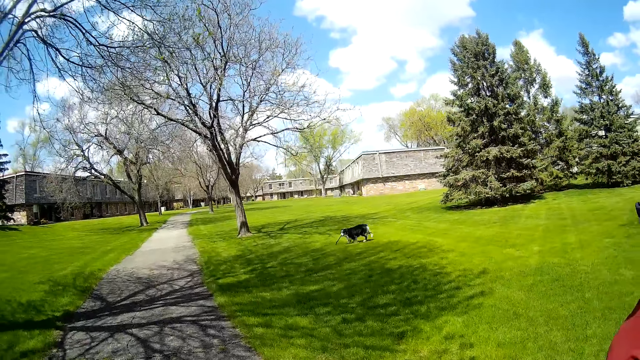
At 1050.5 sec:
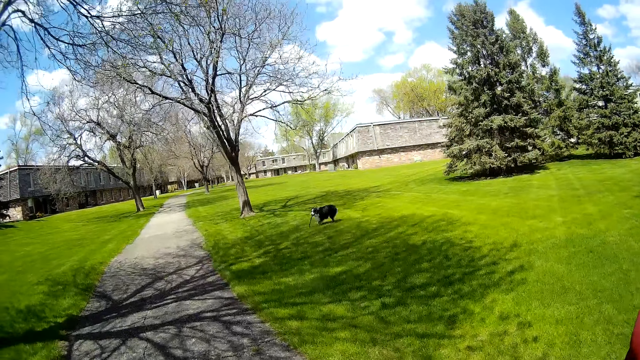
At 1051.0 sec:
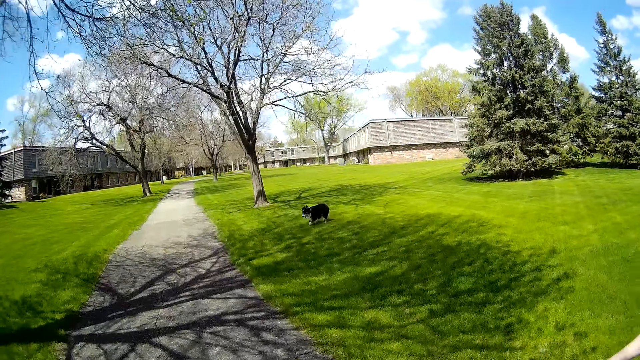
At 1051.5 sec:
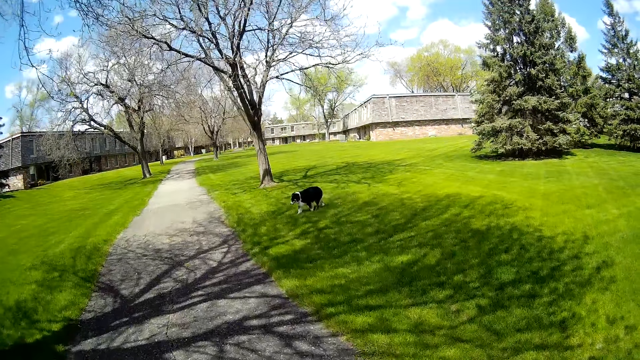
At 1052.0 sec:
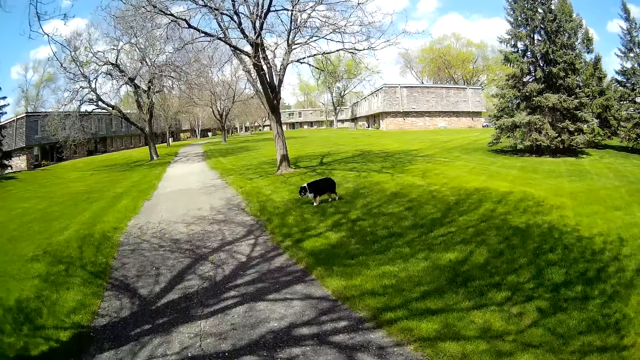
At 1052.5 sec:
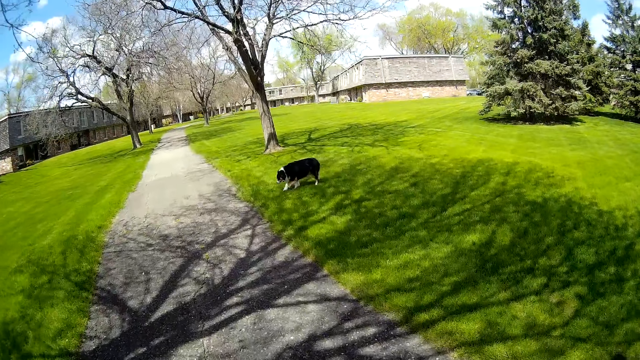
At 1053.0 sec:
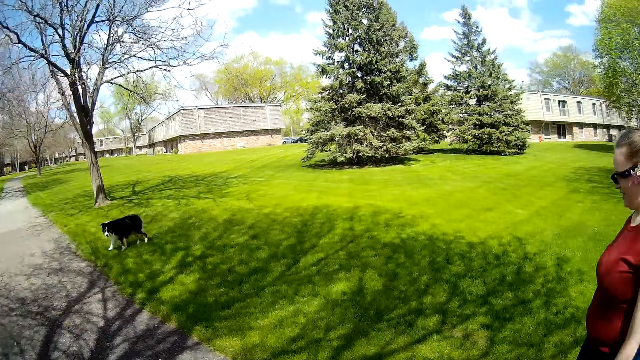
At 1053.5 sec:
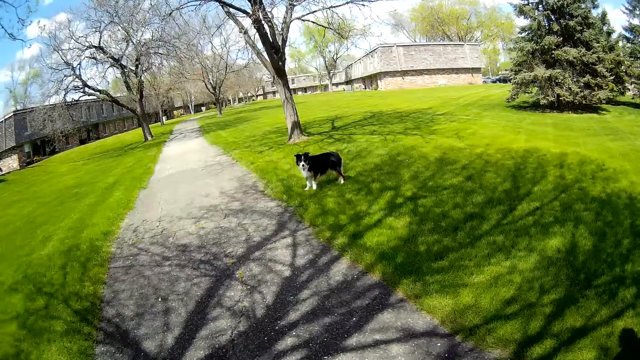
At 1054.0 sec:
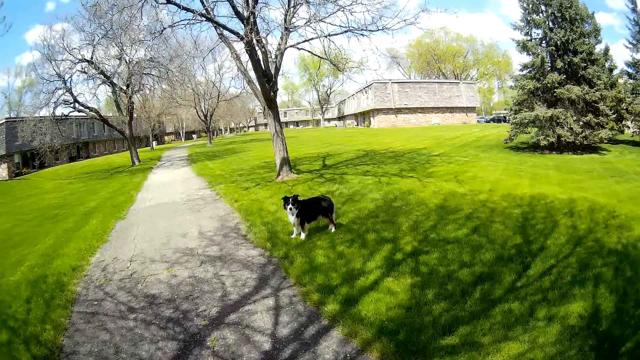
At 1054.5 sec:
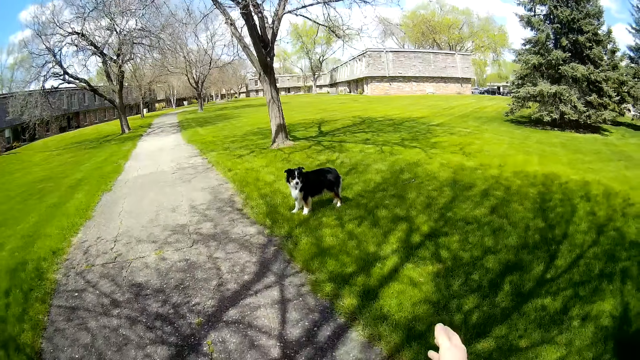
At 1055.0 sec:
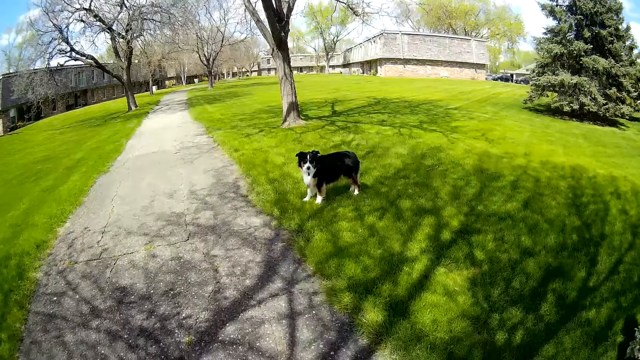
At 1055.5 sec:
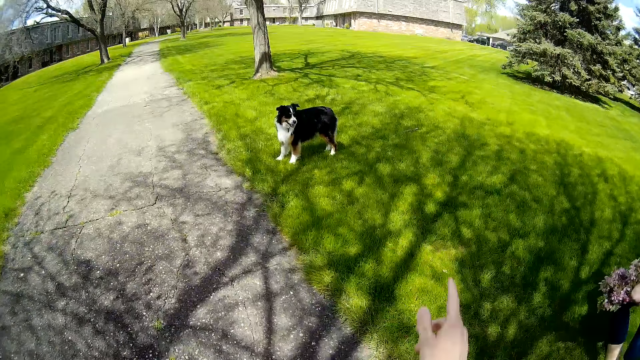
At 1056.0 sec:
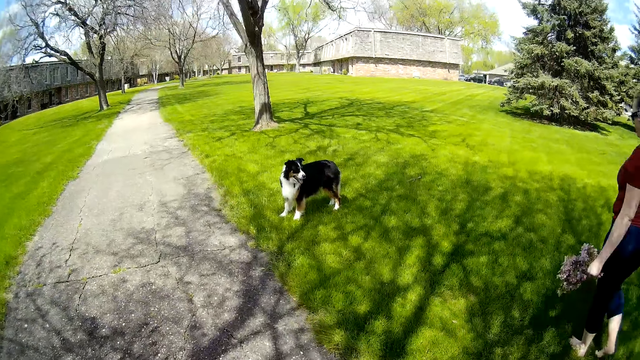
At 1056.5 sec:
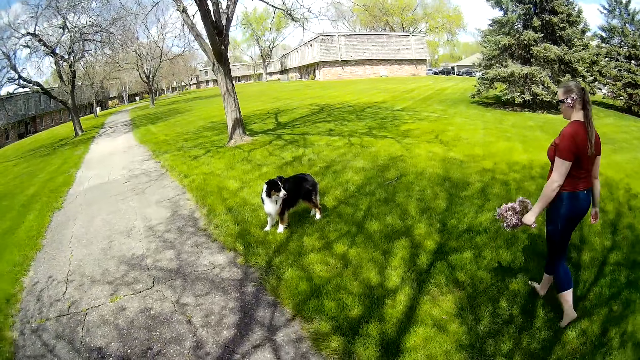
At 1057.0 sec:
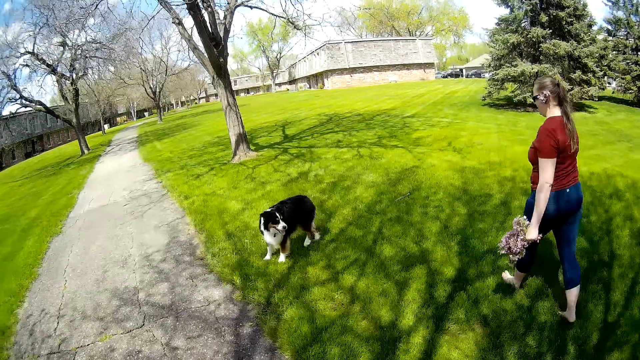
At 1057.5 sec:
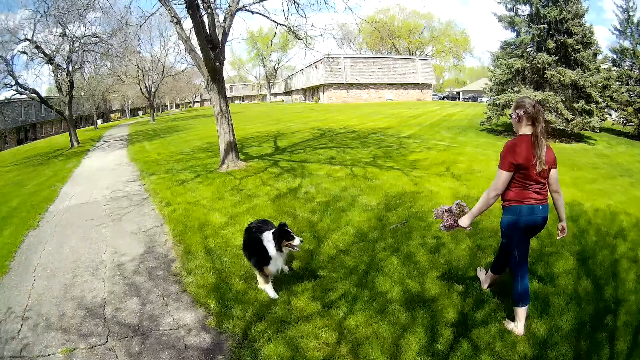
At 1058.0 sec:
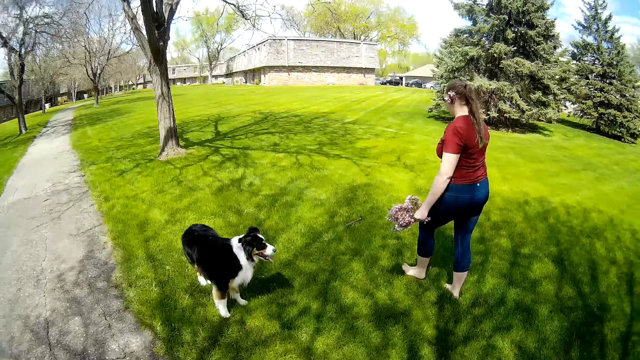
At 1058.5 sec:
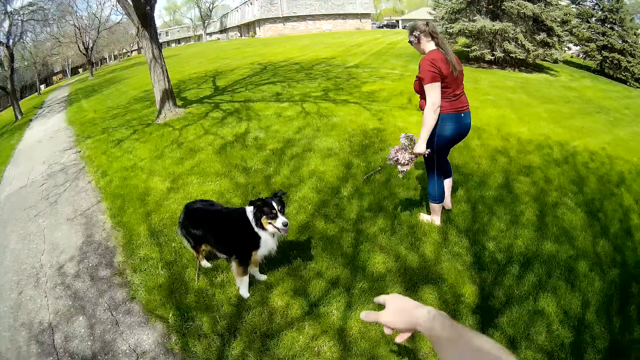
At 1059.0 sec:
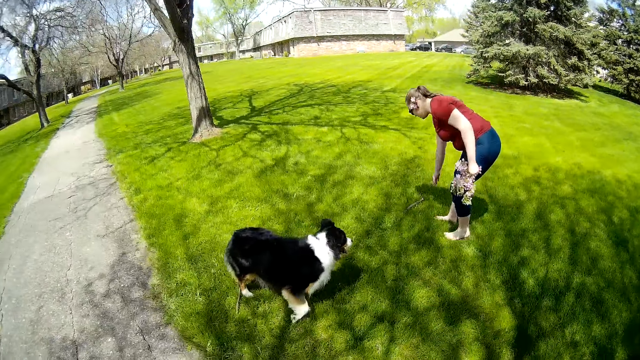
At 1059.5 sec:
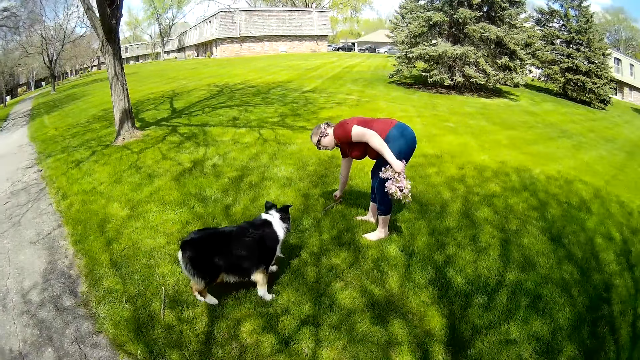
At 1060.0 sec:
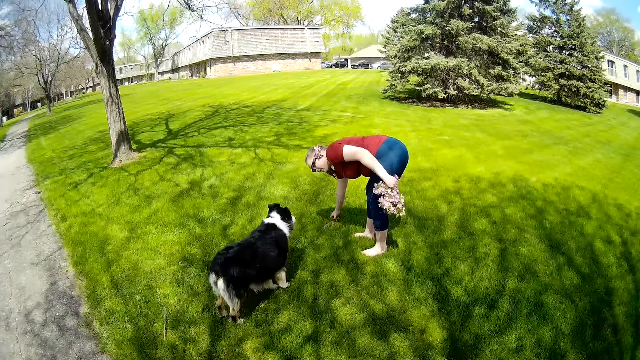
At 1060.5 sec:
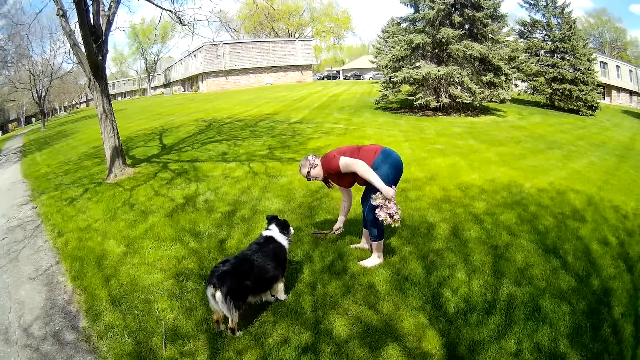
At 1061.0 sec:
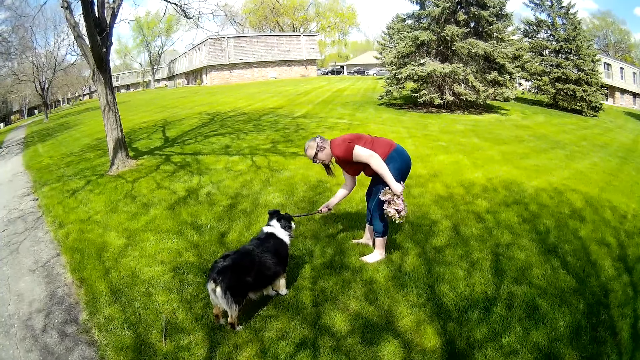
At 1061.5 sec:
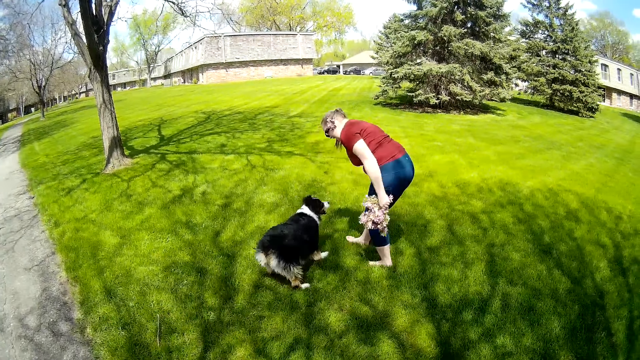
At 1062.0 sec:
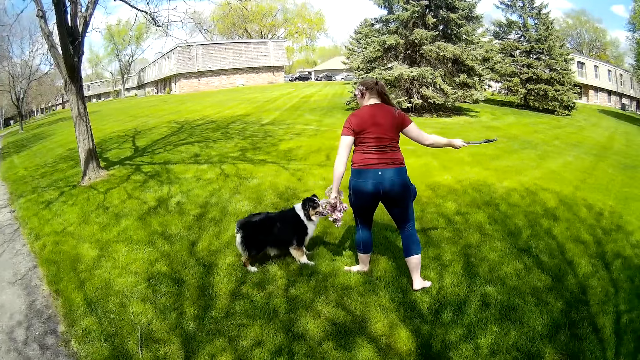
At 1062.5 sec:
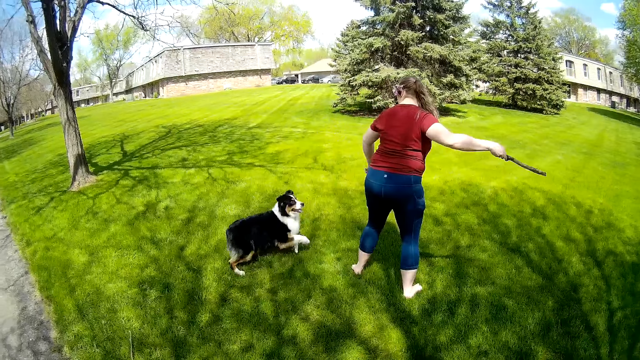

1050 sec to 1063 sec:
The camera wearer plays with the dog. They interact with the dog. The woman picks the tree branch from the lawn with her right hand. She plays with the dog. She interacts with the dog.

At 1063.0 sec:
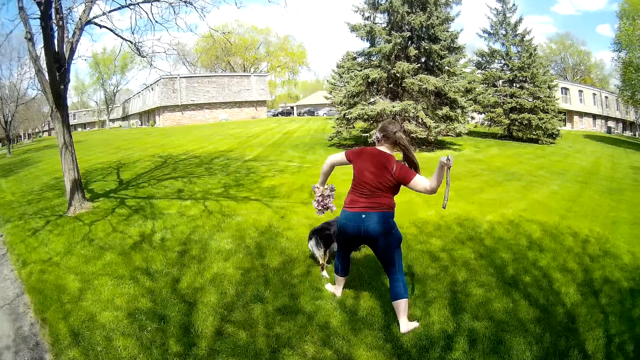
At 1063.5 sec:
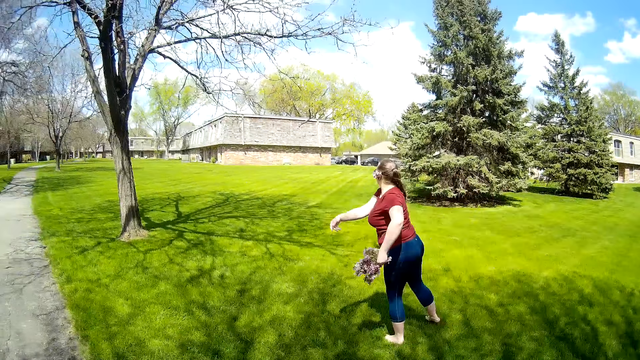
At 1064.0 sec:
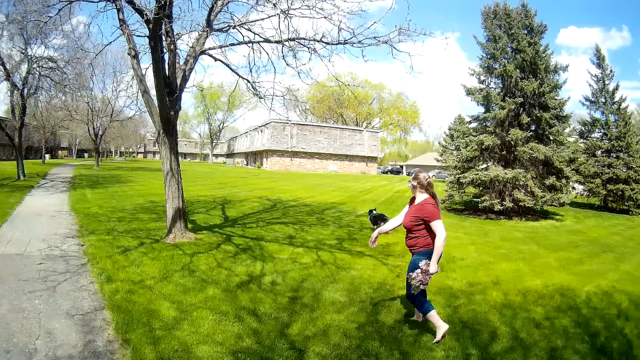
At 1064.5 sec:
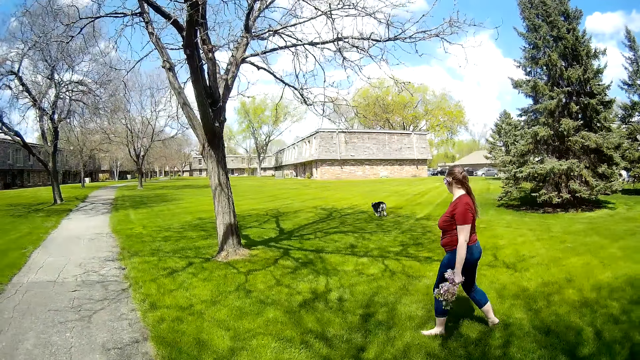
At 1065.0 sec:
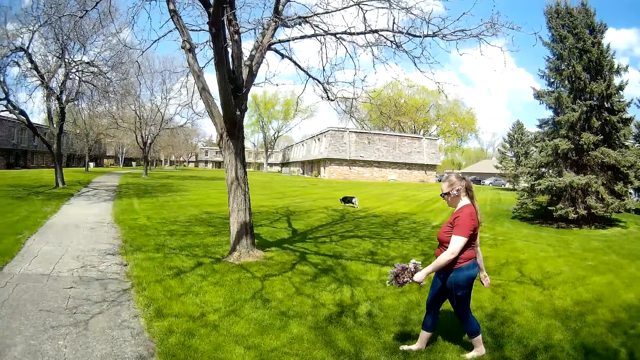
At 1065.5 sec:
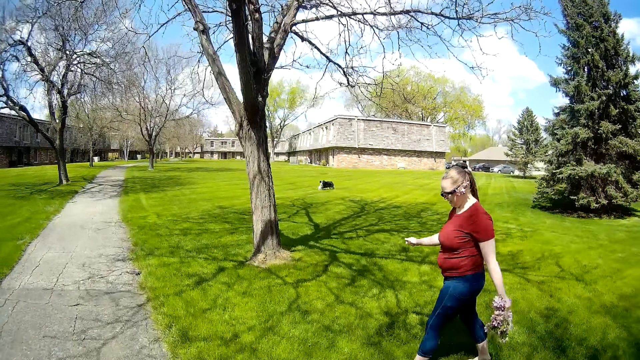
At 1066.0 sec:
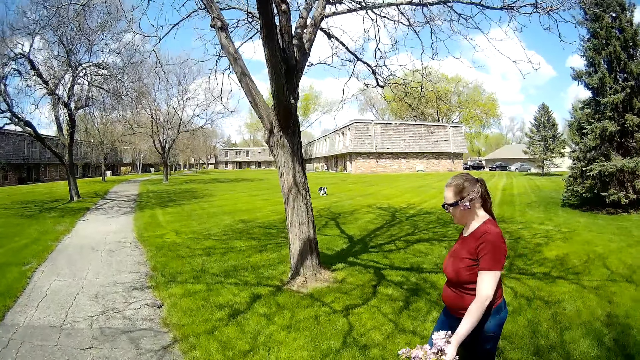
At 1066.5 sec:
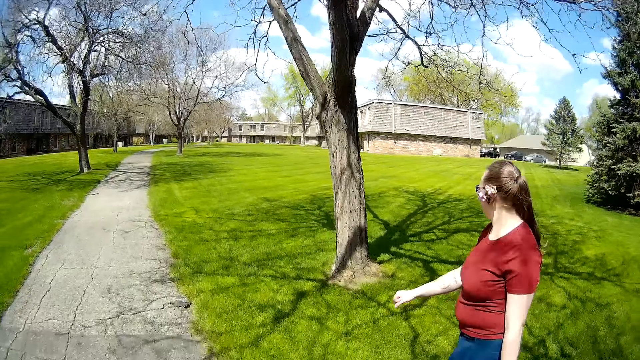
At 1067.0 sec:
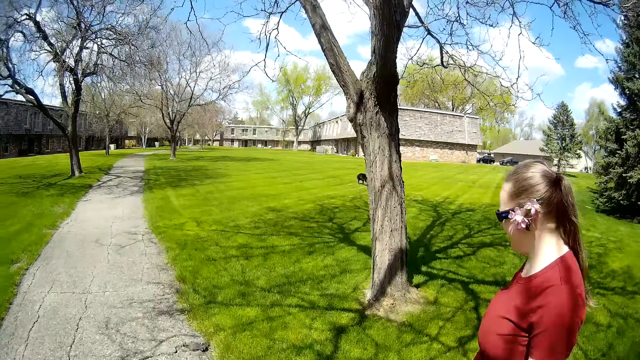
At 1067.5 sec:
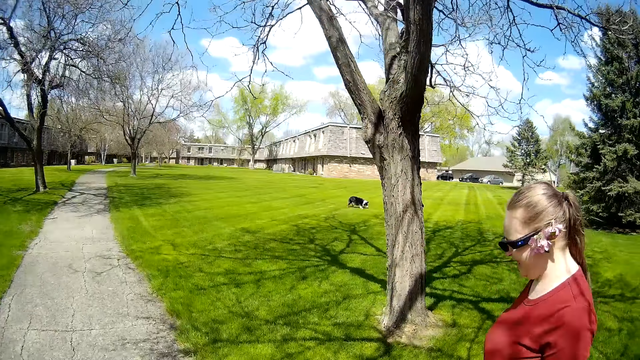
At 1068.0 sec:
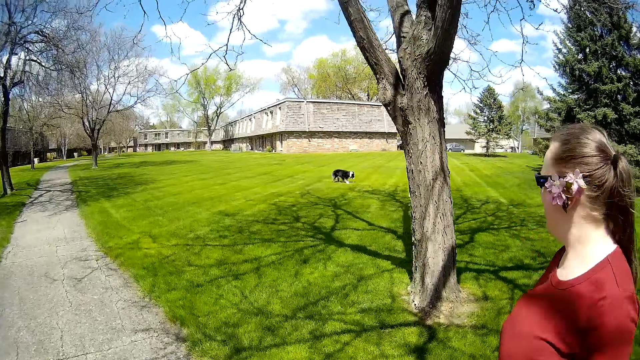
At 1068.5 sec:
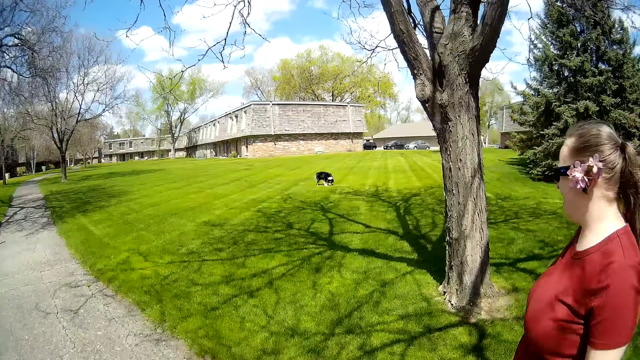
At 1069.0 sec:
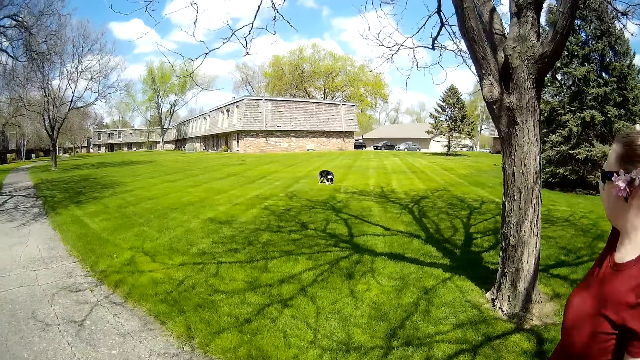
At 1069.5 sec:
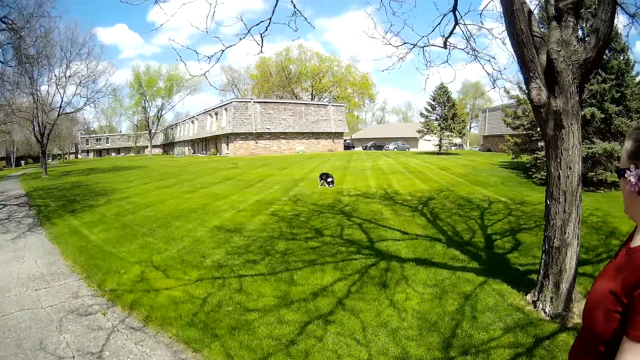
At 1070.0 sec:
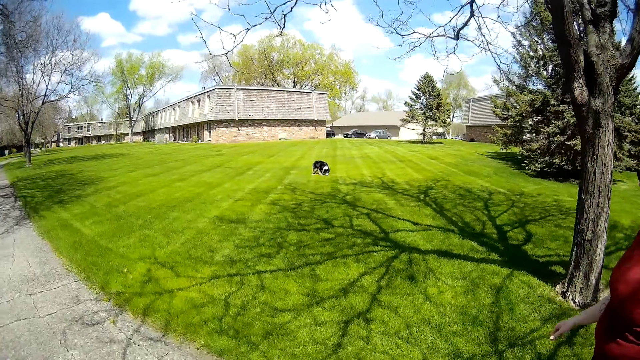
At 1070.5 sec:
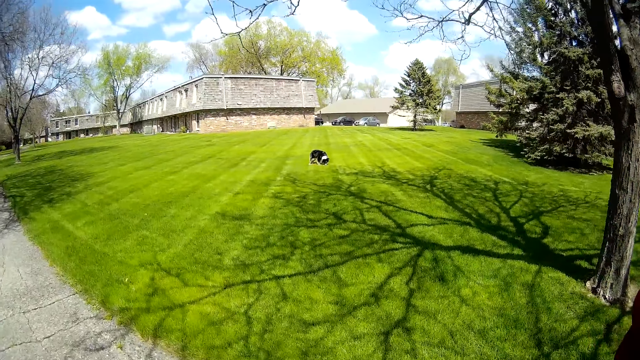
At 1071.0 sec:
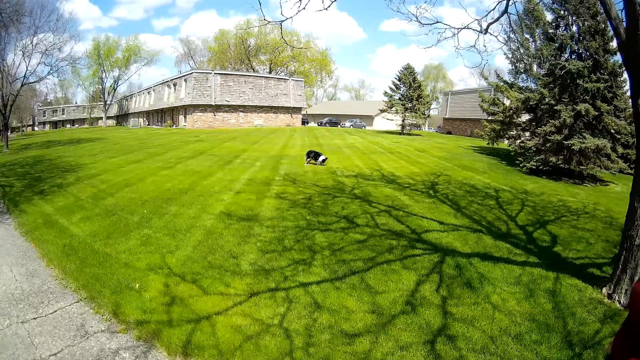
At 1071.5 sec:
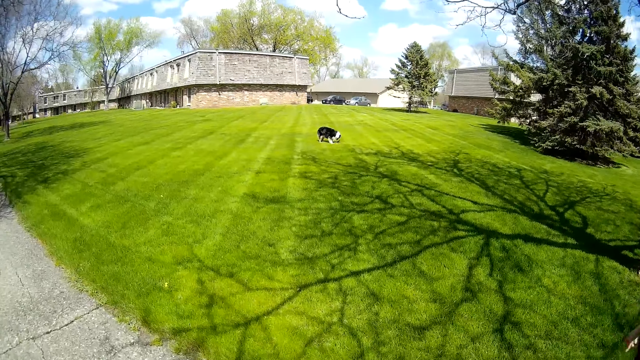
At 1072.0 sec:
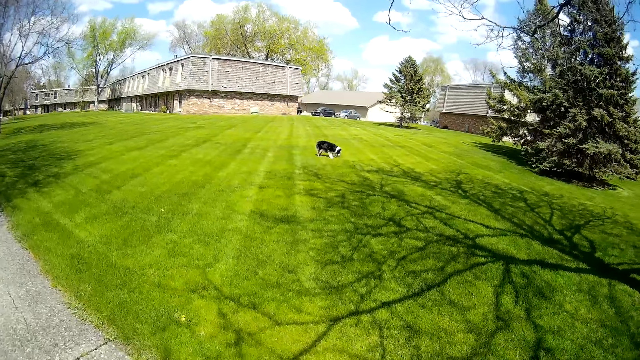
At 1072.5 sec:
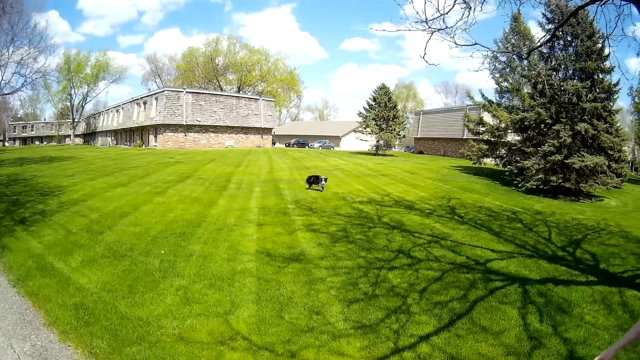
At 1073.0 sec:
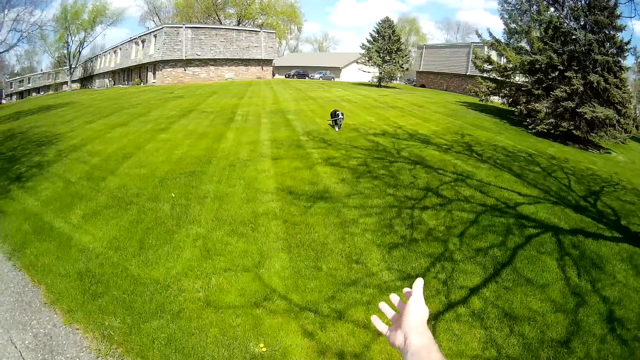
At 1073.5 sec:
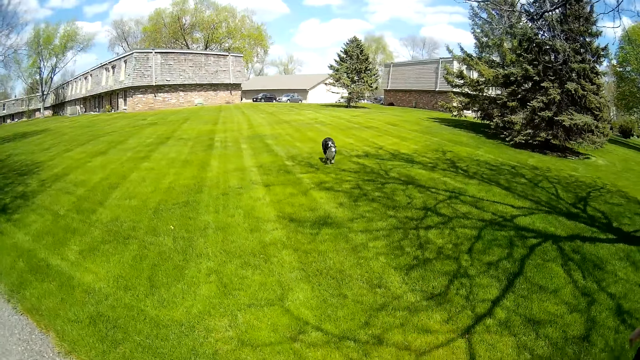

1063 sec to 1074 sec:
The woman throws the tree branch onto the lawn with her right hand. The woman walks across the lawn. The dog runs on the lawn. The camera wearer walks around the compound. They interact with the woman. The woman interacts with the dog. The dog picks up the tree branch from the lawn with its mouth. The camera wearer interacts with the dog. The dog runs towards the camera wearer.
